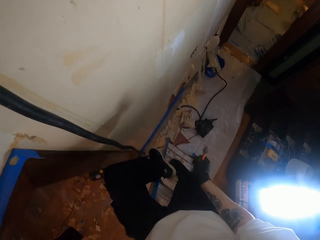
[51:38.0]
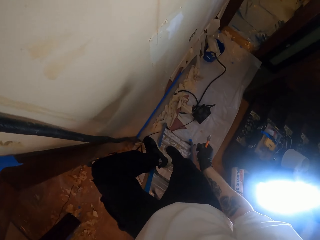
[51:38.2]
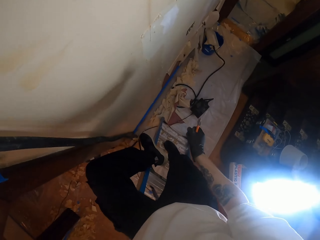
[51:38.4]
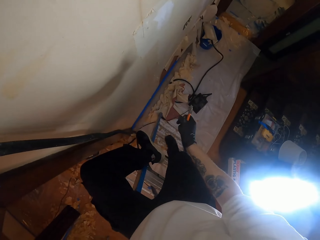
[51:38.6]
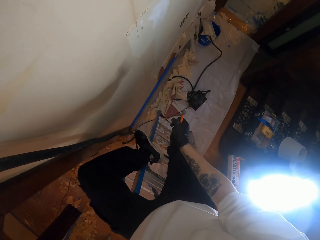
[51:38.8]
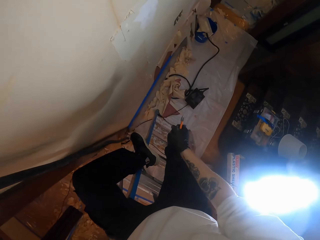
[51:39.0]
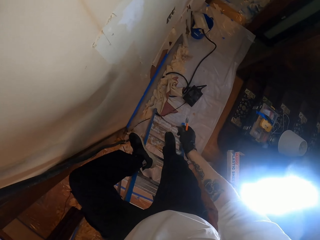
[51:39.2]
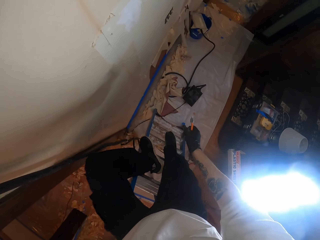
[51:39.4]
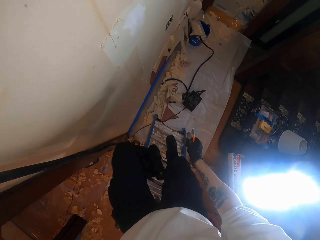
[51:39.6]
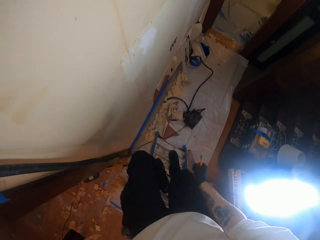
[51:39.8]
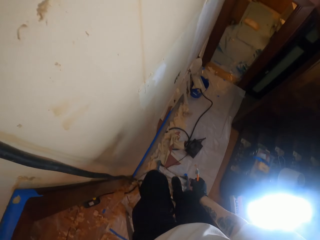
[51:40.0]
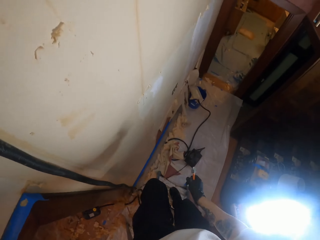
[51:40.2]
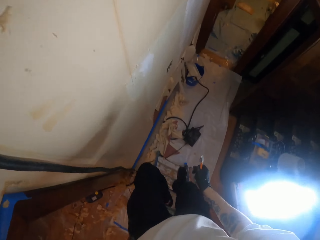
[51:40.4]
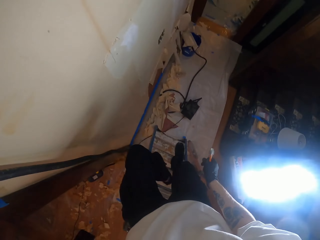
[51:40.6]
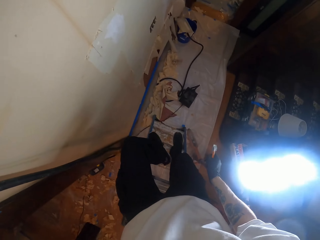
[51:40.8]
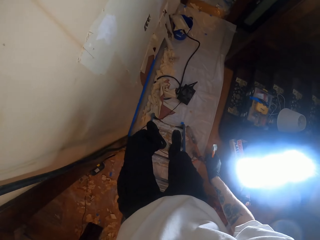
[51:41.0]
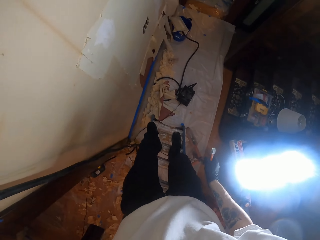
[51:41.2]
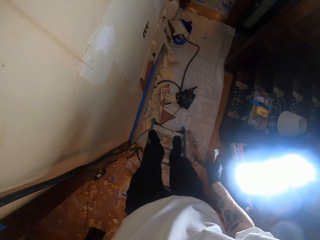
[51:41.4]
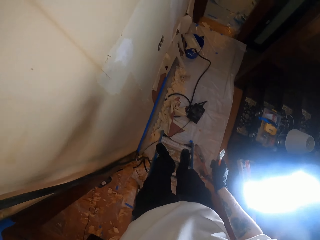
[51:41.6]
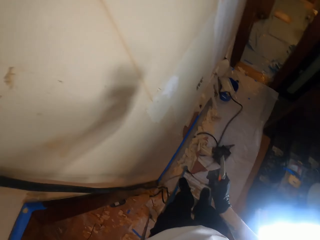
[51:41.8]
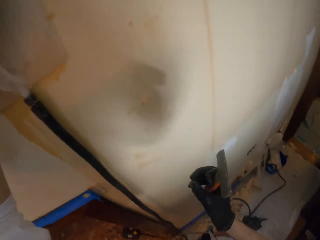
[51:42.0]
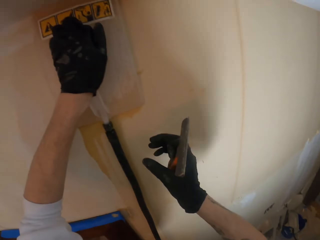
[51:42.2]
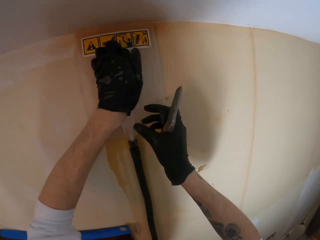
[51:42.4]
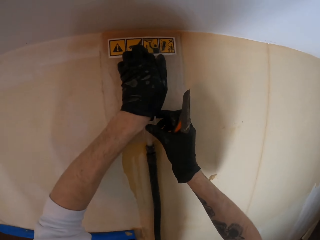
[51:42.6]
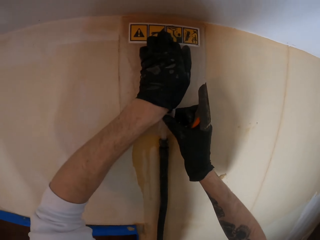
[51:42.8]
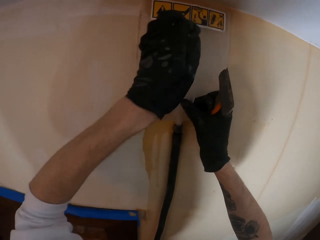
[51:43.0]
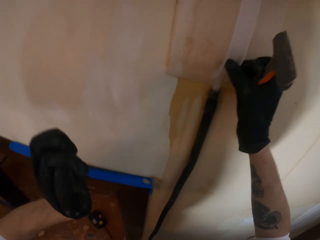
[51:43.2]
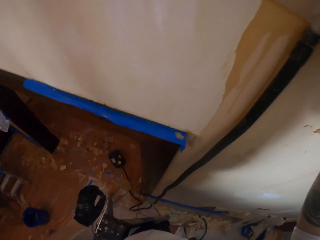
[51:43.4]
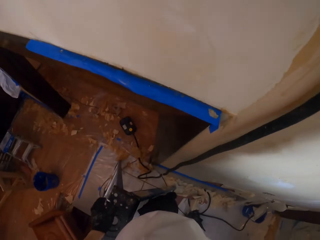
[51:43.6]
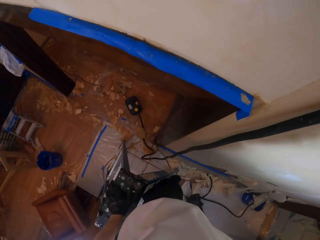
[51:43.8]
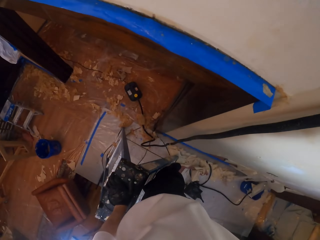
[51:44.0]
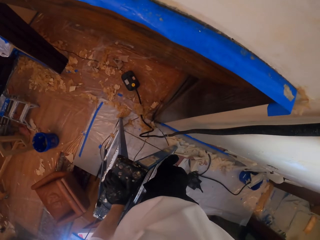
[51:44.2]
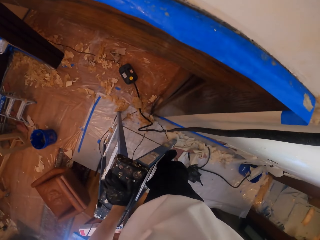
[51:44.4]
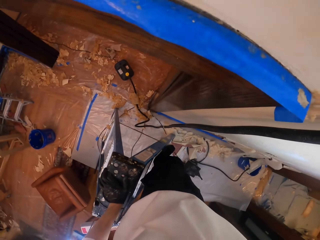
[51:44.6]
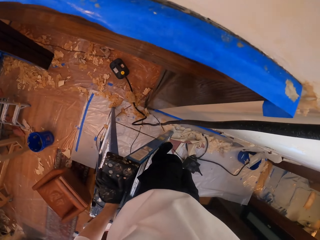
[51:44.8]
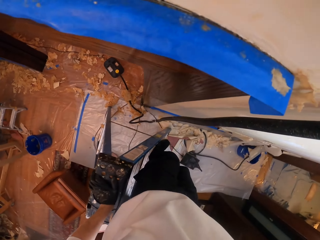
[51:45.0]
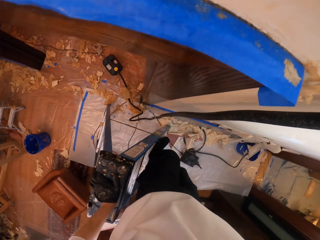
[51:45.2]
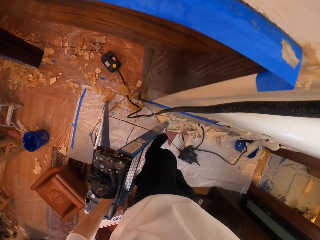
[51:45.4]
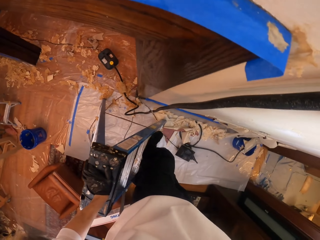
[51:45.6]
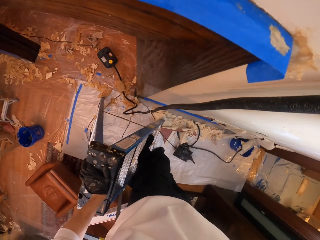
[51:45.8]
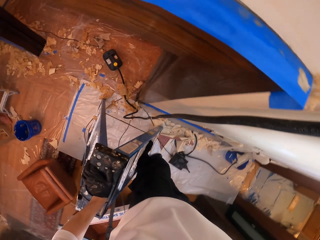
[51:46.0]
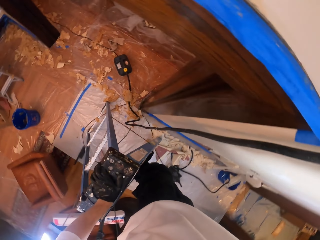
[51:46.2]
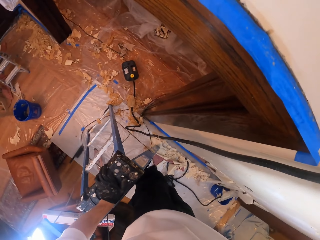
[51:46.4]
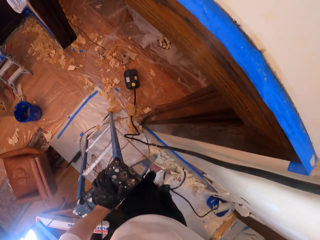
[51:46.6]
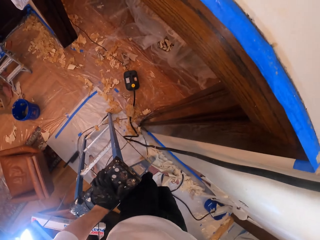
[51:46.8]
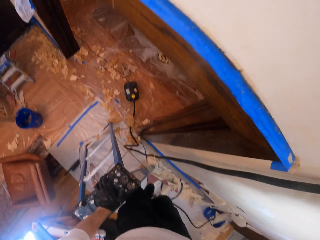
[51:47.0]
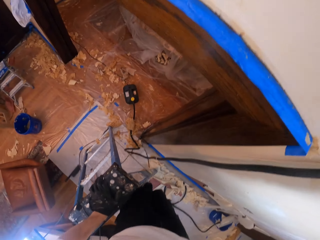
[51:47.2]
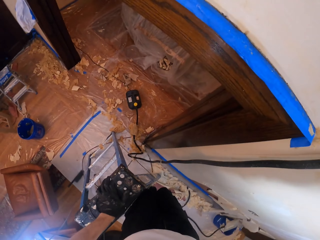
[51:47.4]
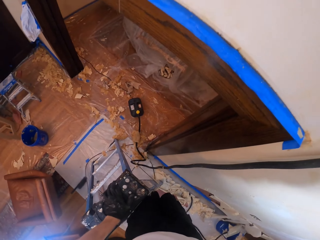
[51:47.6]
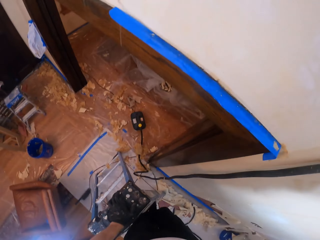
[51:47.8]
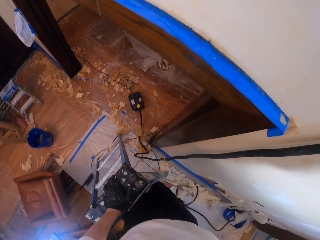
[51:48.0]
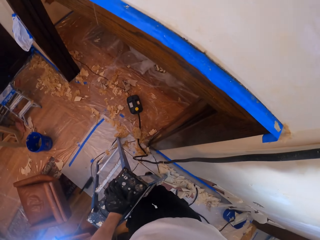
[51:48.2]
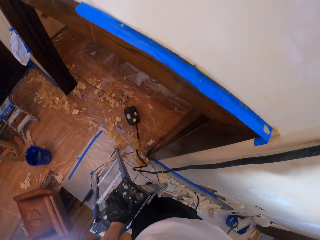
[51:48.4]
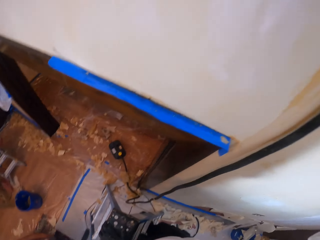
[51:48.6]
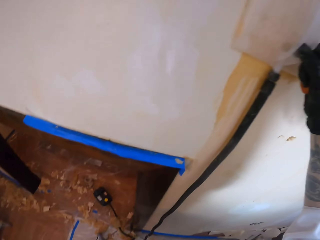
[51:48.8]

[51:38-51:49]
The camera wearer drops his hand. He moves his leg on the ladder. He holds the steam remover firmly and drops his hand. He touches the ladder.

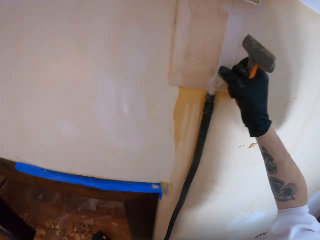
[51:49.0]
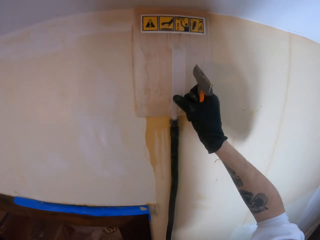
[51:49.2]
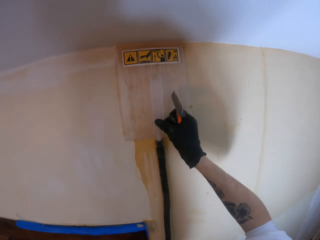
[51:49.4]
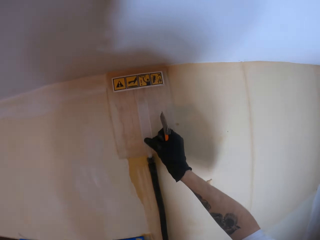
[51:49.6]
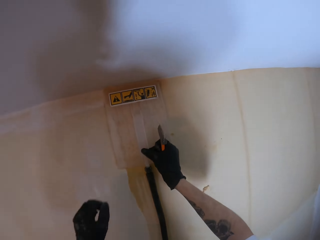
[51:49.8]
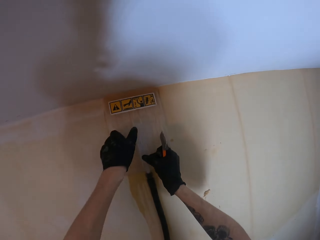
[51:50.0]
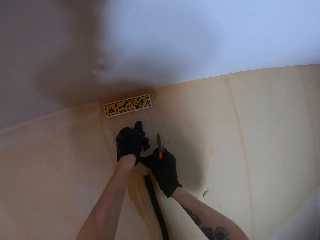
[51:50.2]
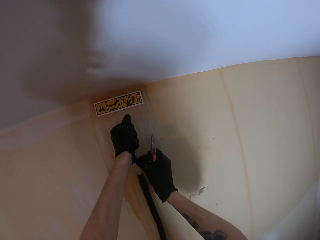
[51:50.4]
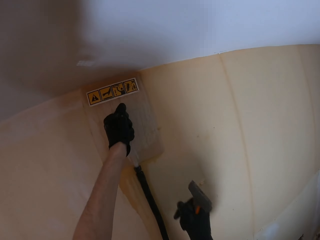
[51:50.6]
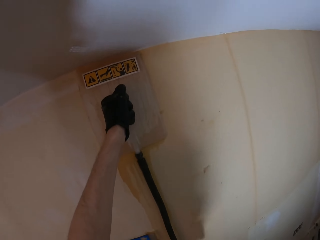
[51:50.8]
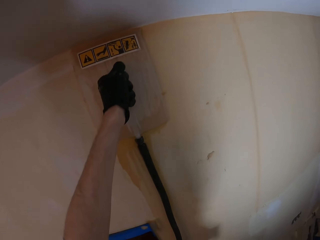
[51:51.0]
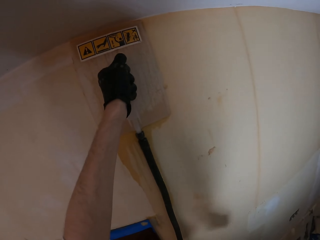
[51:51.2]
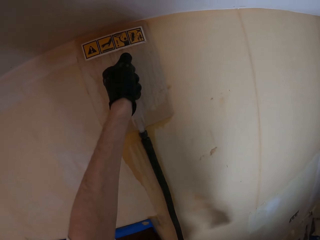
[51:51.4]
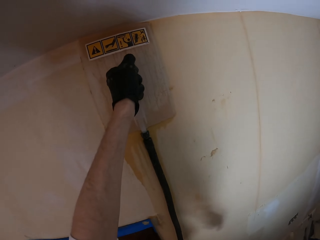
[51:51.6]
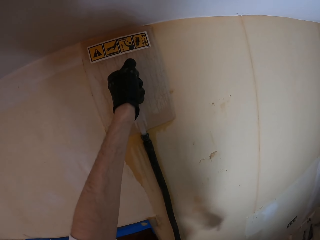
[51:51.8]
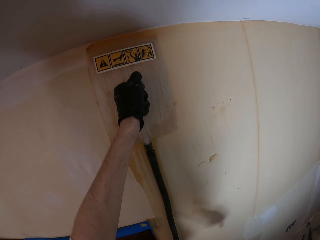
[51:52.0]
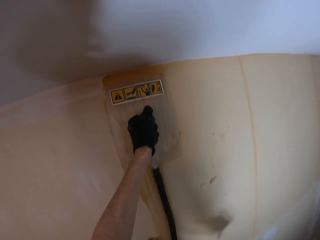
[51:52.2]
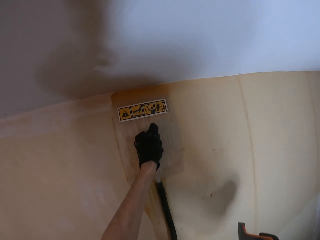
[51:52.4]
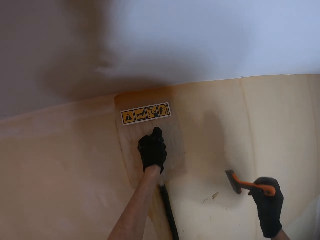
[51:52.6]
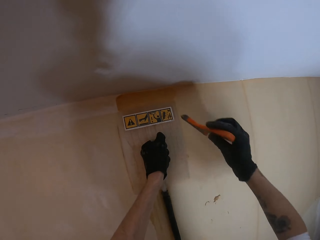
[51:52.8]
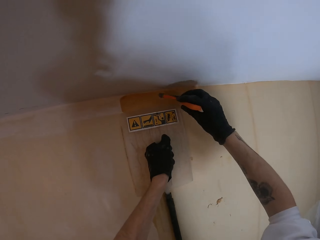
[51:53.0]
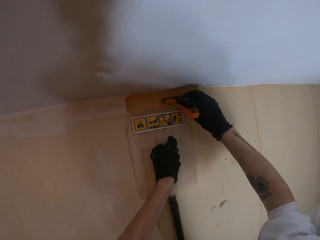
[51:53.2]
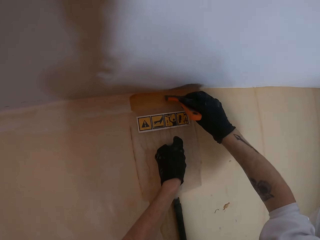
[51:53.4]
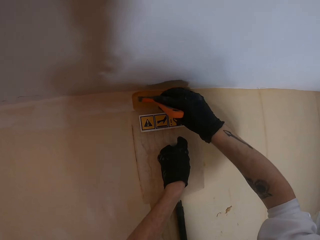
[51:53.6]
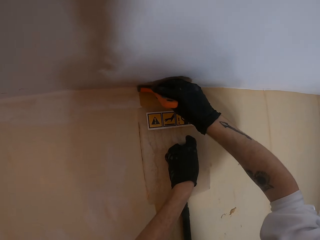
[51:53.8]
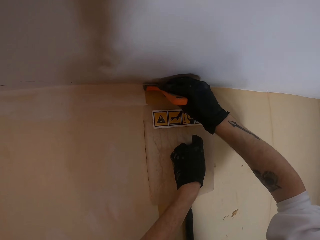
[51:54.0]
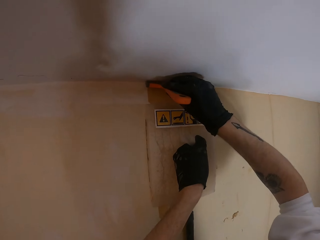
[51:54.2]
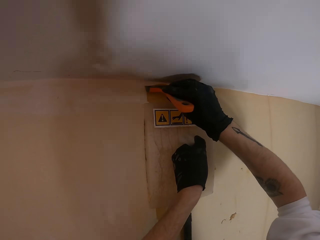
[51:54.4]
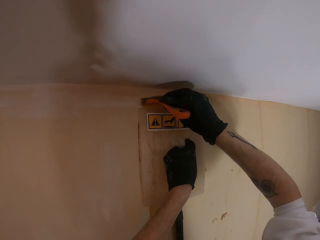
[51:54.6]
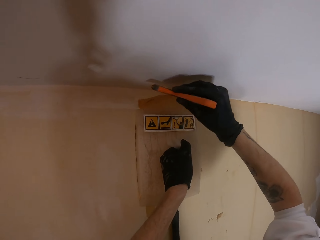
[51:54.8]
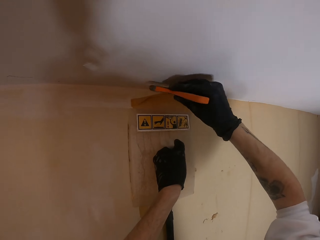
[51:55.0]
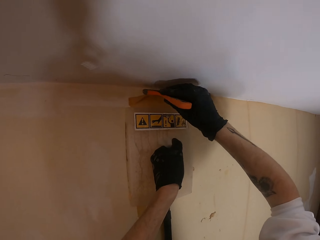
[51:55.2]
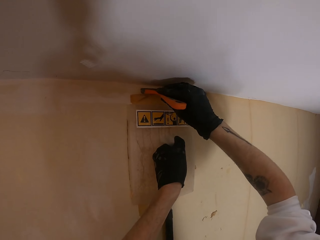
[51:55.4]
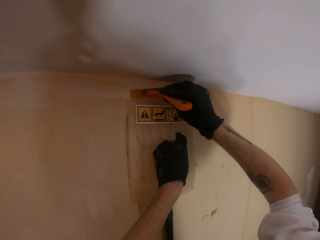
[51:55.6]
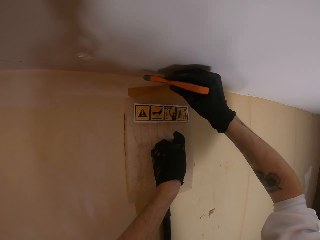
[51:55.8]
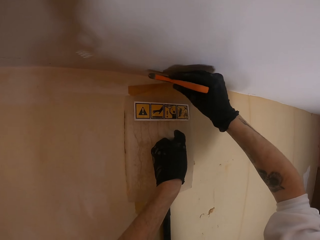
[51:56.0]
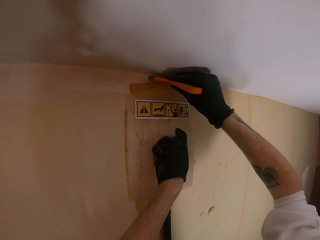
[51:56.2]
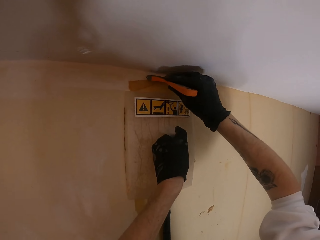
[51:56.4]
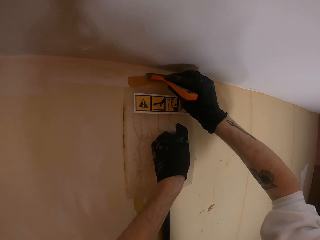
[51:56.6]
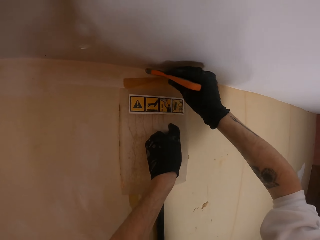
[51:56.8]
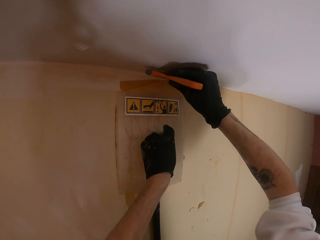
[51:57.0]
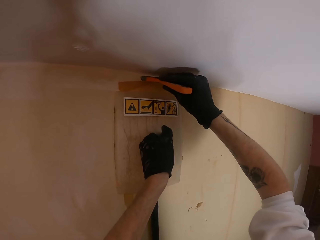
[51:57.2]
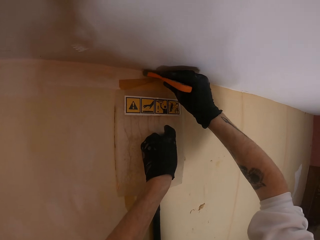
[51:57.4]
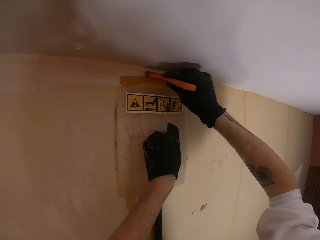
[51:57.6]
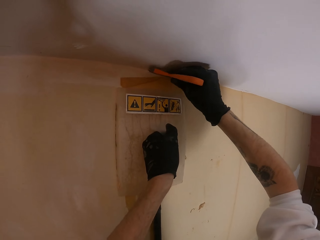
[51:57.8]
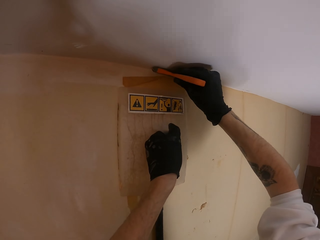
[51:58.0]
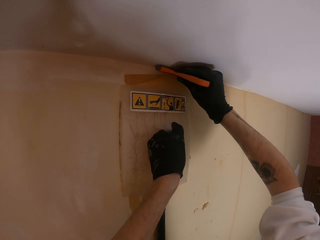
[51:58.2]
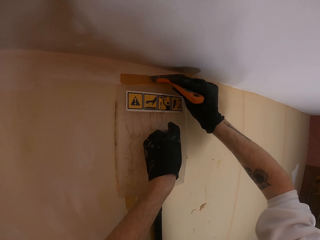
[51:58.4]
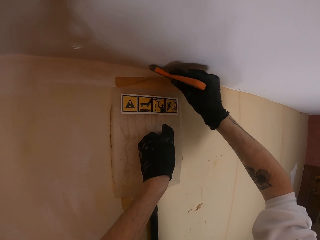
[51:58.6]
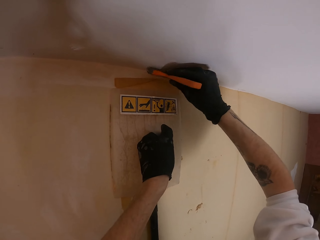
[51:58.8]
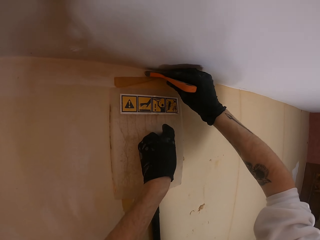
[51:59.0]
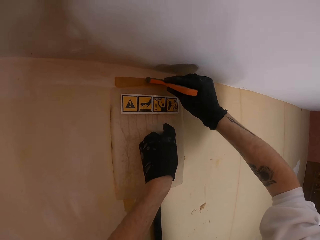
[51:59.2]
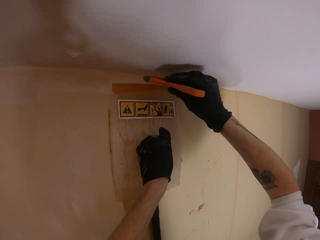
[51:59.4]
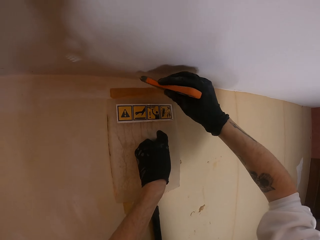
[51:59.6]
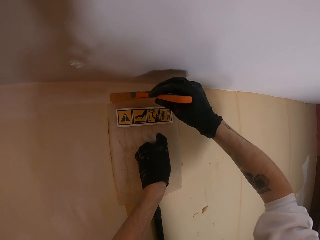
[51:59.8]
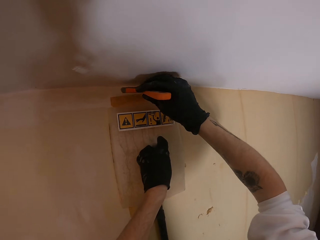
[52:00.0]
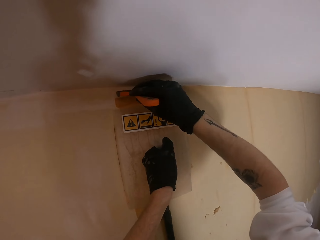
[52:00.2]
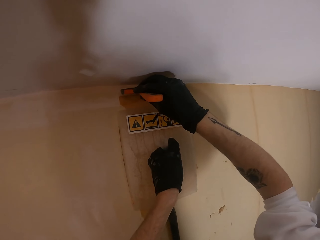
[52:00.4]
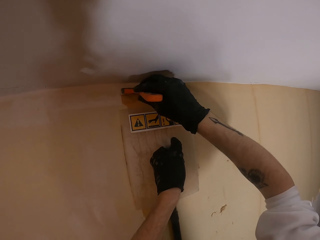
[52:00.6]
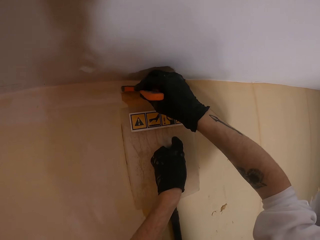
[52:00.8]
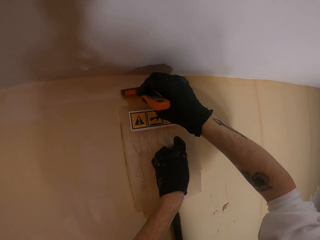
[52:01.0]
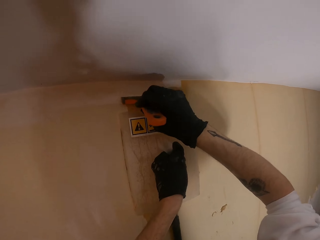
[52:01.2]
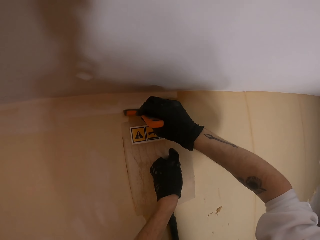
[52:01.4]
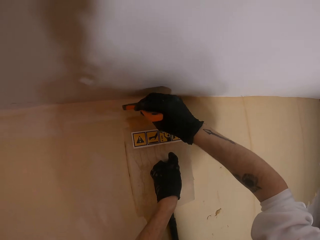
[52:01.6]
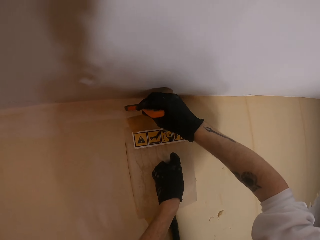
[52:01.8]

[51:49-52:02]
The camera wearer holds the steam remover firmly and drops his hand. He puts the hand scraper above the steam remover. He scrapes the wallpaper. He moves the steam remover slightly.
